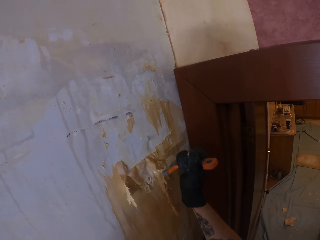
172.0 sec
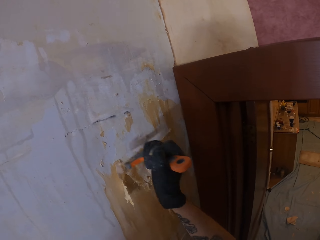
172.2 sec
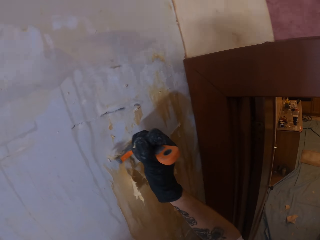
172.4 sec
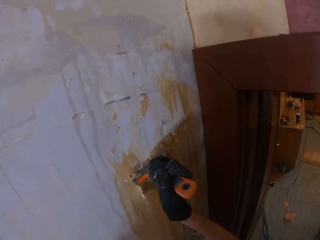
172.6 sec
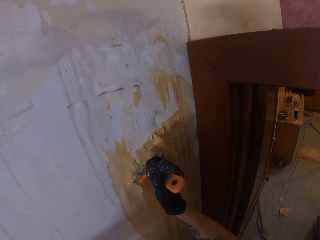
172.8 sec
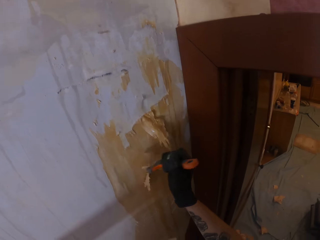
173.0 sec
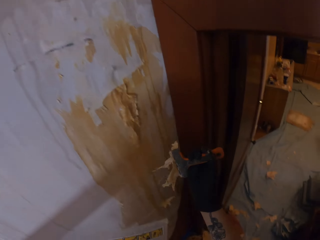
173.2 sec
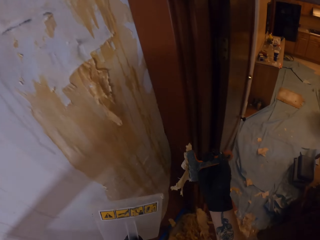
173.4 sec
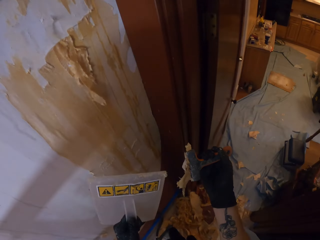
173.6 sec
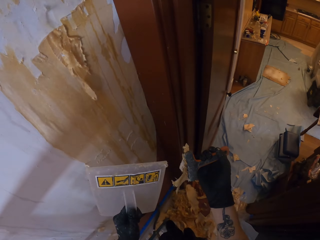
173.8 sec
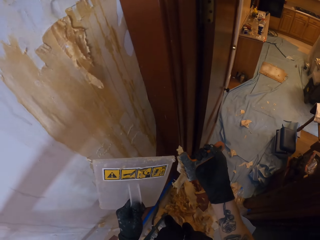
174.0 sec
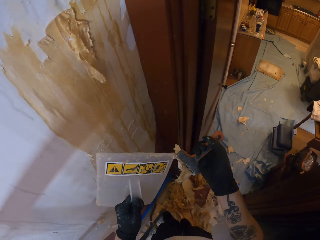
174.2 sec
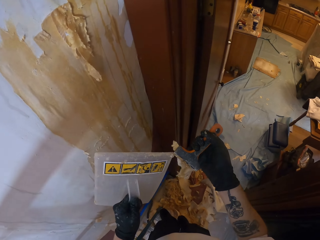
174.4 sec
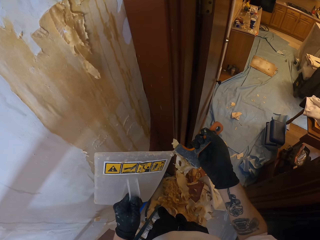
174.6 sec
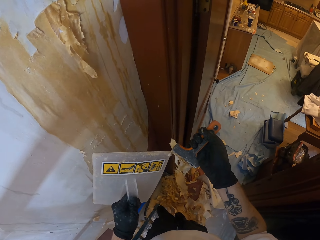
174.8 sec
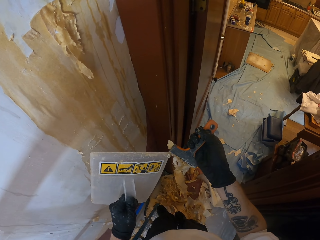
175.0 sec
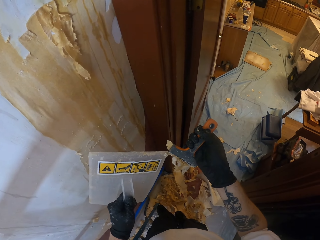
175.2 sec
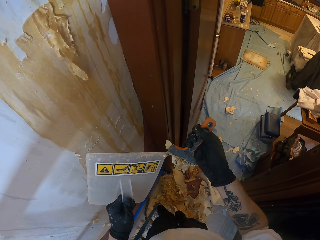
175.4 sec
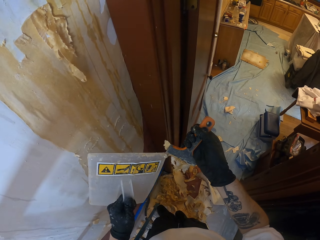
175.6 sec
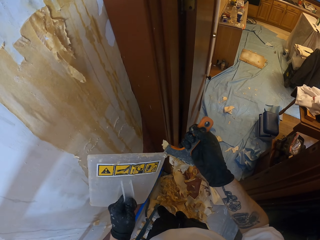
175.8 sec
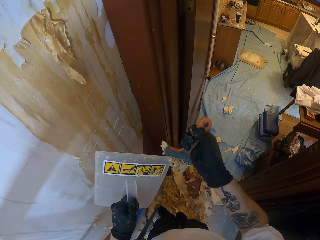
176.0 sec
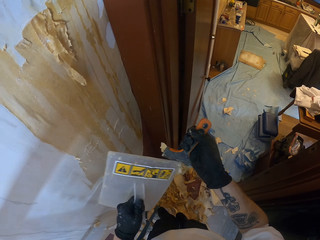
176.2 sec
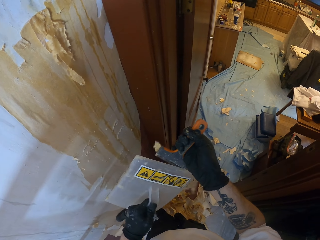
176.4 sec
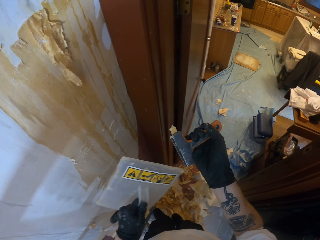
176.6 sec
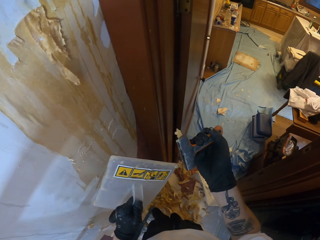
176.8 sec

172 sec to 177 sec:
The camera wearer removes a stuck paint on the scraper with a steamer.

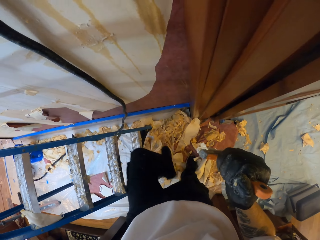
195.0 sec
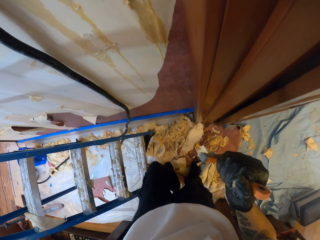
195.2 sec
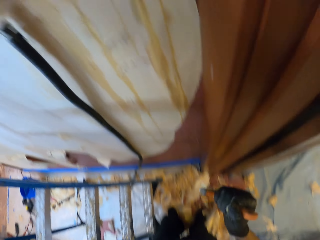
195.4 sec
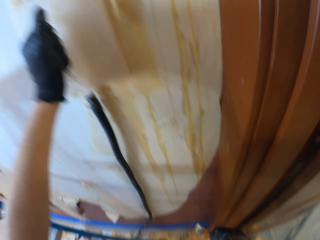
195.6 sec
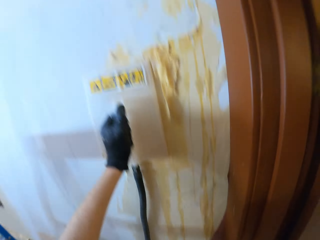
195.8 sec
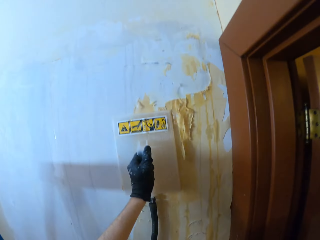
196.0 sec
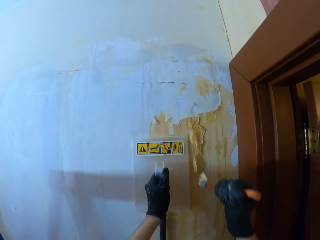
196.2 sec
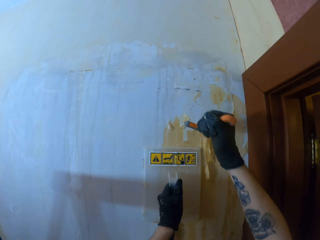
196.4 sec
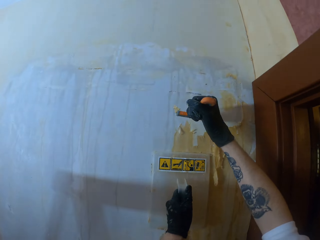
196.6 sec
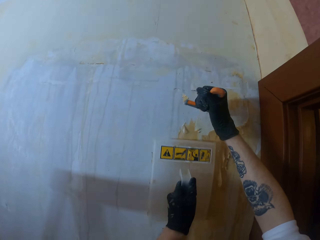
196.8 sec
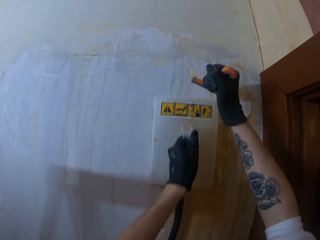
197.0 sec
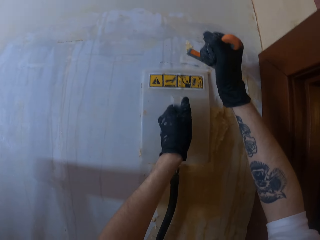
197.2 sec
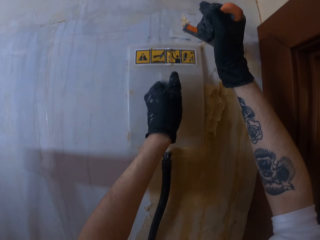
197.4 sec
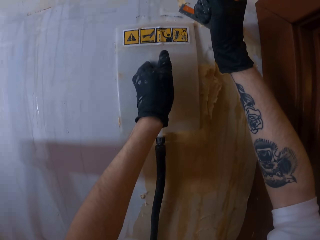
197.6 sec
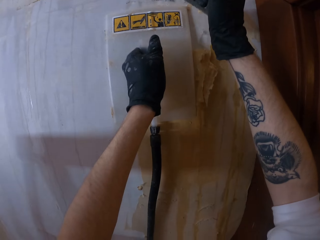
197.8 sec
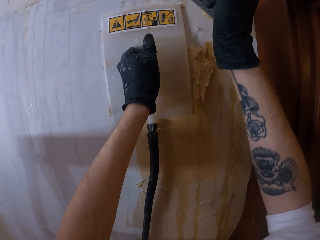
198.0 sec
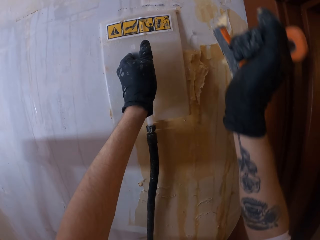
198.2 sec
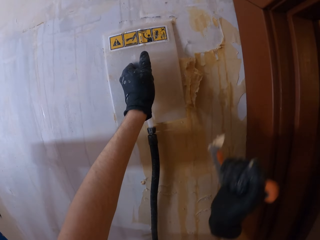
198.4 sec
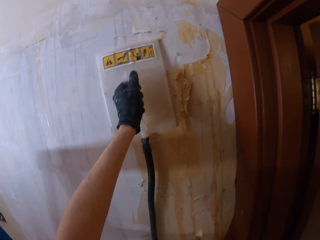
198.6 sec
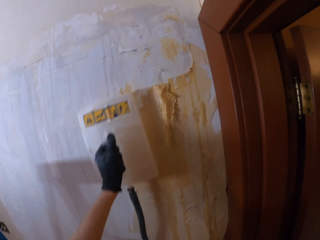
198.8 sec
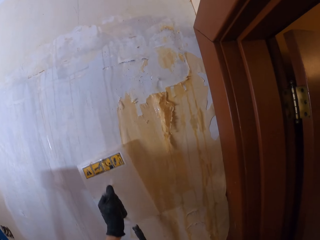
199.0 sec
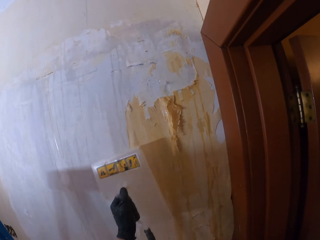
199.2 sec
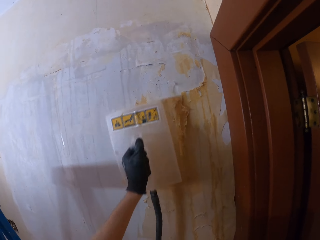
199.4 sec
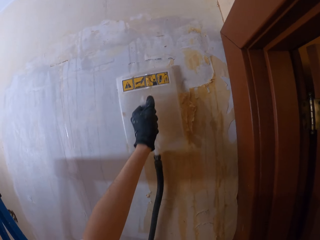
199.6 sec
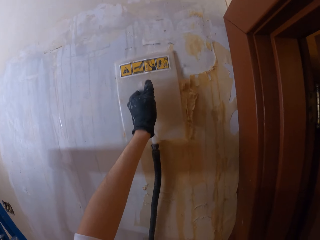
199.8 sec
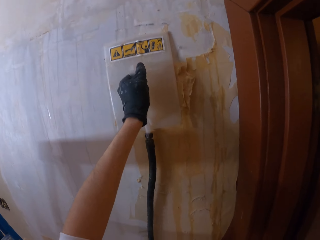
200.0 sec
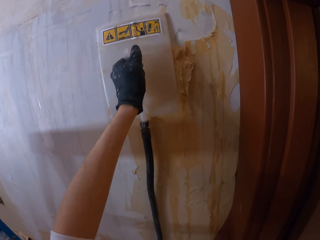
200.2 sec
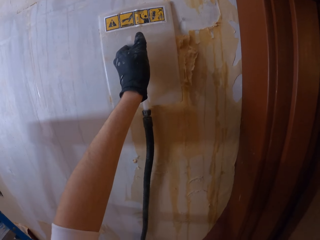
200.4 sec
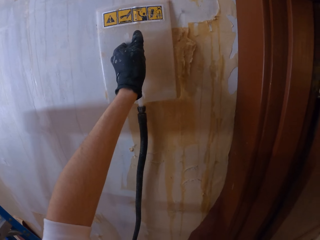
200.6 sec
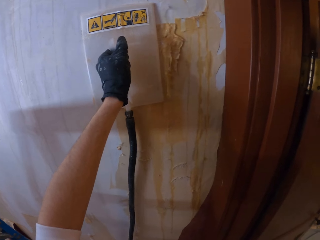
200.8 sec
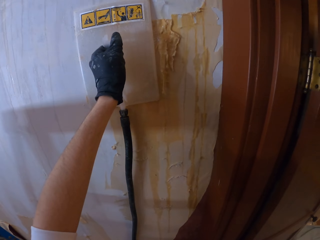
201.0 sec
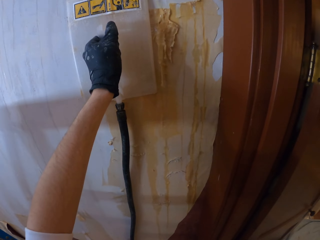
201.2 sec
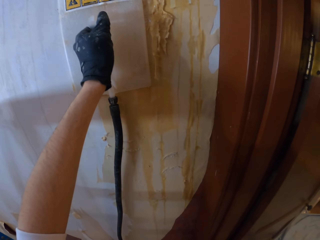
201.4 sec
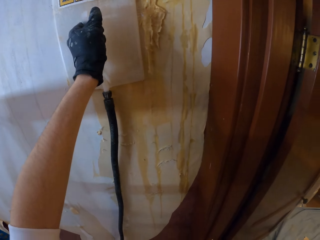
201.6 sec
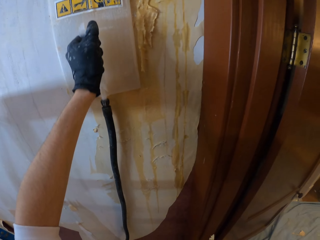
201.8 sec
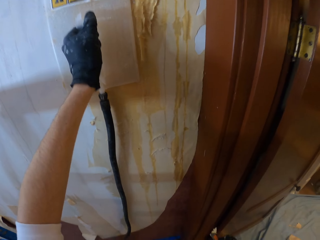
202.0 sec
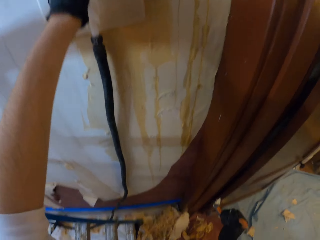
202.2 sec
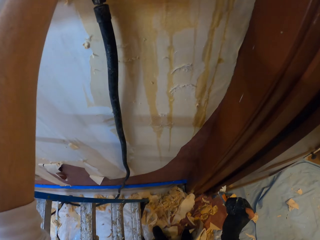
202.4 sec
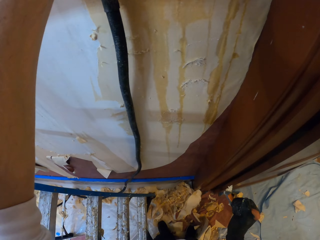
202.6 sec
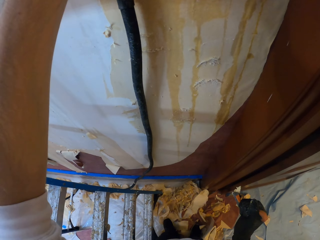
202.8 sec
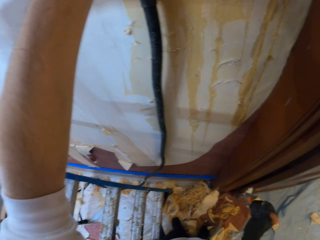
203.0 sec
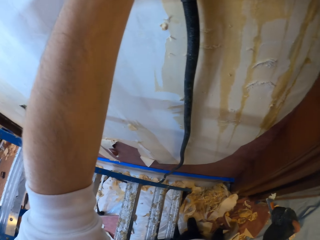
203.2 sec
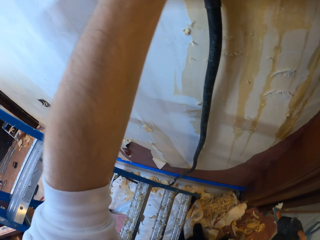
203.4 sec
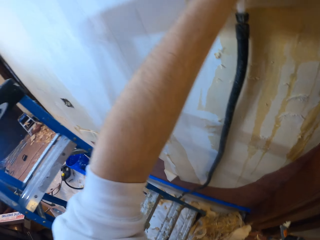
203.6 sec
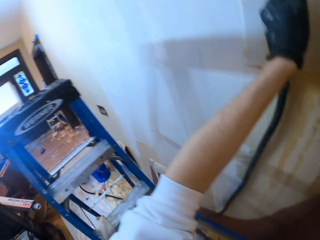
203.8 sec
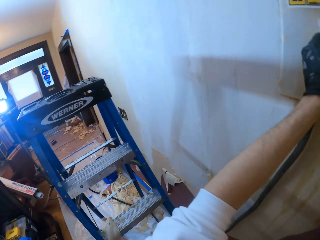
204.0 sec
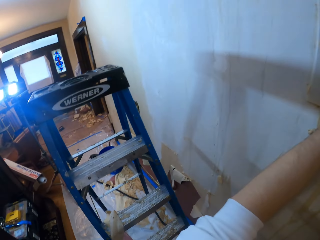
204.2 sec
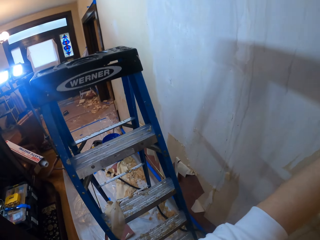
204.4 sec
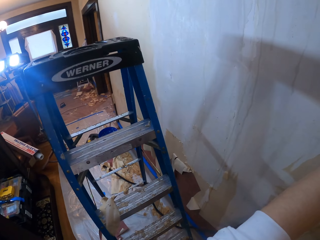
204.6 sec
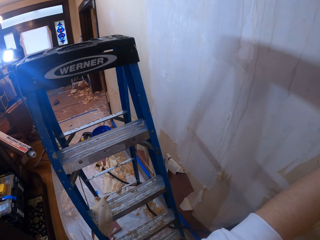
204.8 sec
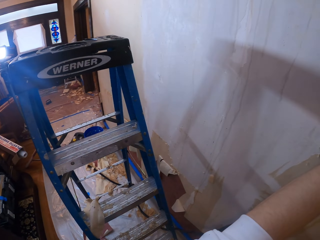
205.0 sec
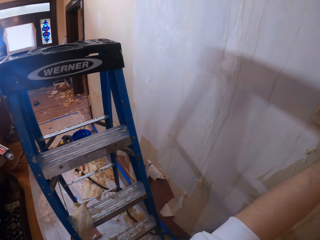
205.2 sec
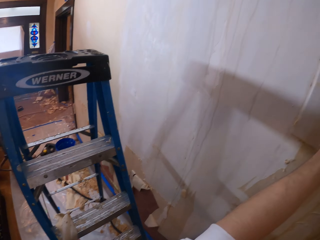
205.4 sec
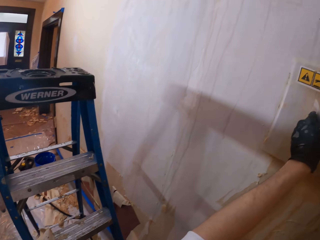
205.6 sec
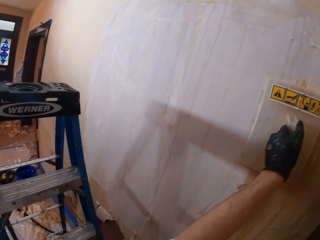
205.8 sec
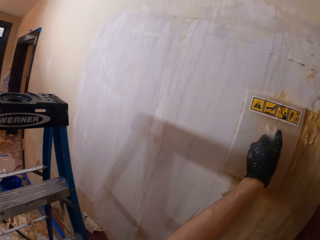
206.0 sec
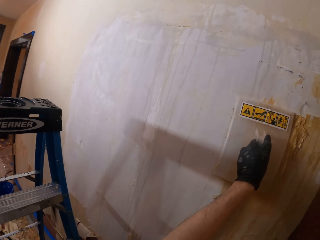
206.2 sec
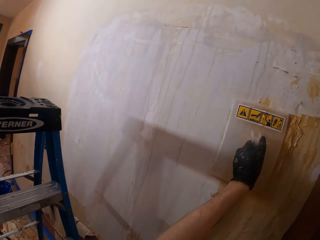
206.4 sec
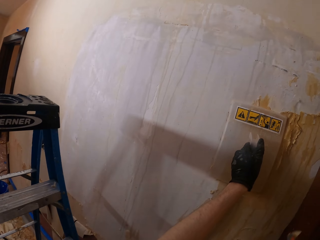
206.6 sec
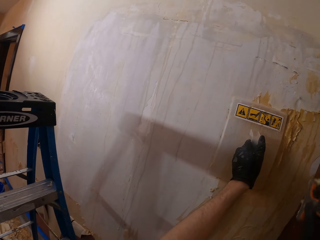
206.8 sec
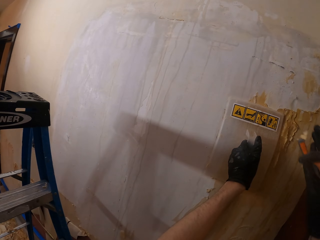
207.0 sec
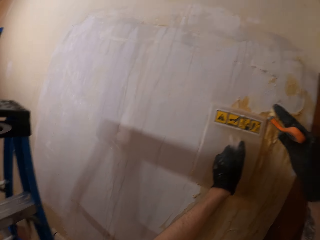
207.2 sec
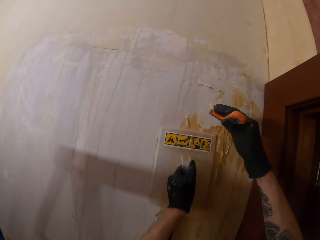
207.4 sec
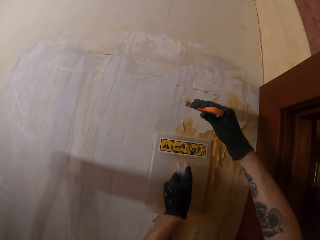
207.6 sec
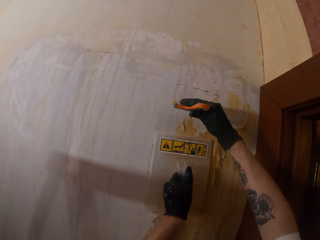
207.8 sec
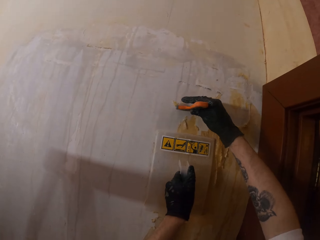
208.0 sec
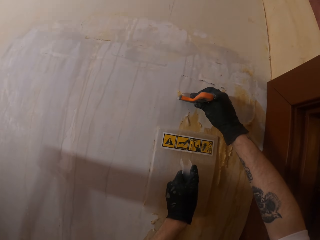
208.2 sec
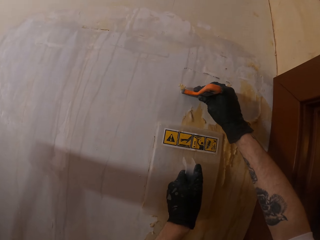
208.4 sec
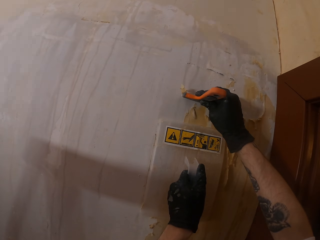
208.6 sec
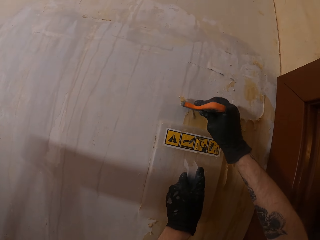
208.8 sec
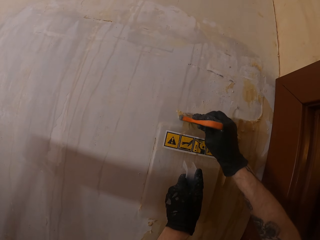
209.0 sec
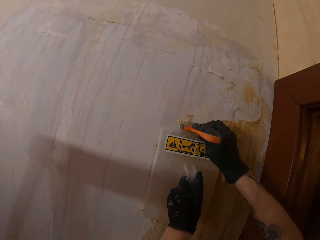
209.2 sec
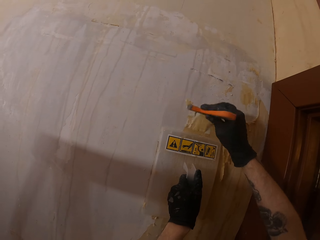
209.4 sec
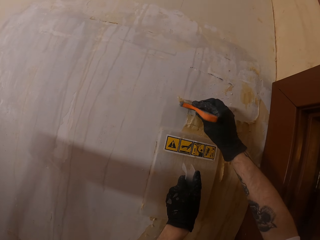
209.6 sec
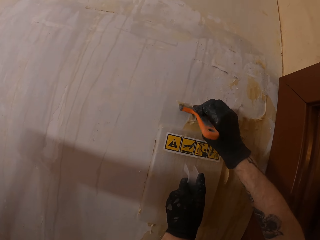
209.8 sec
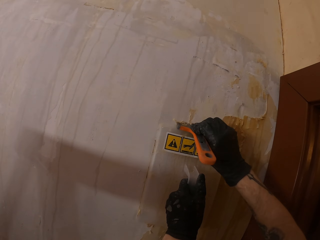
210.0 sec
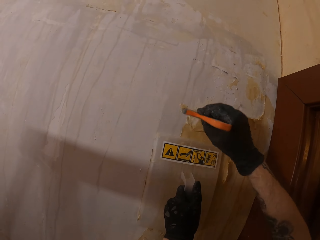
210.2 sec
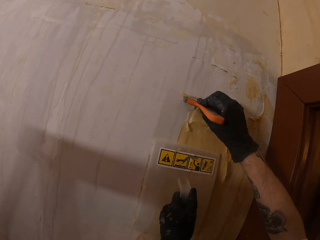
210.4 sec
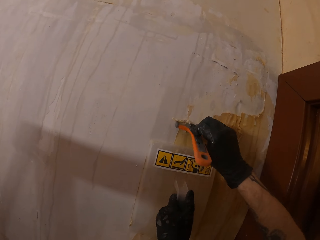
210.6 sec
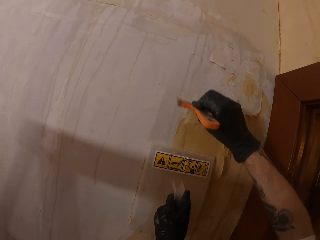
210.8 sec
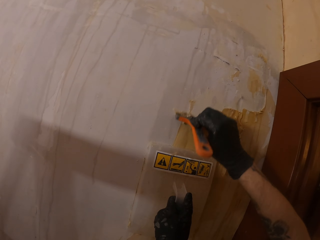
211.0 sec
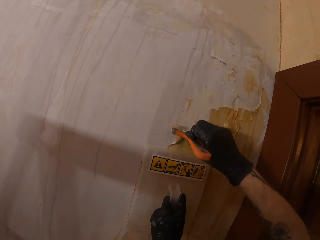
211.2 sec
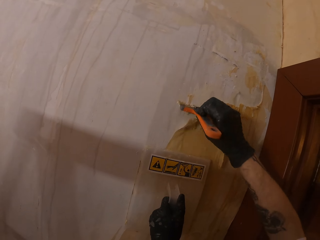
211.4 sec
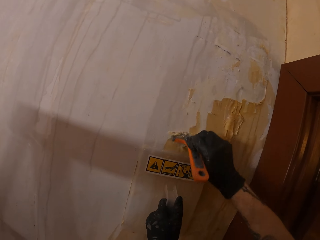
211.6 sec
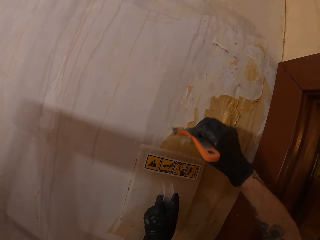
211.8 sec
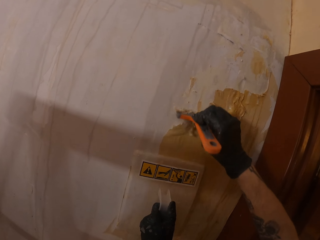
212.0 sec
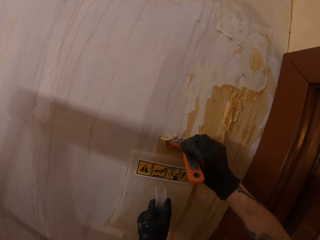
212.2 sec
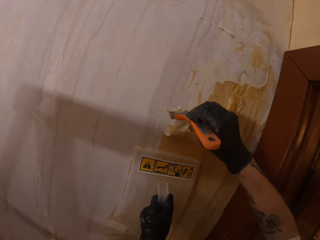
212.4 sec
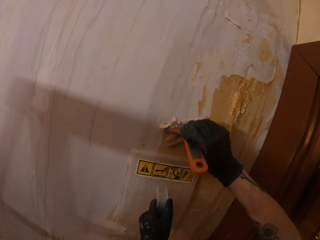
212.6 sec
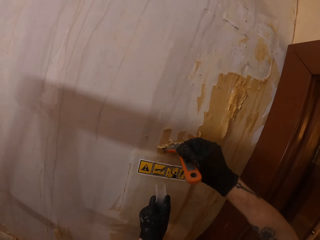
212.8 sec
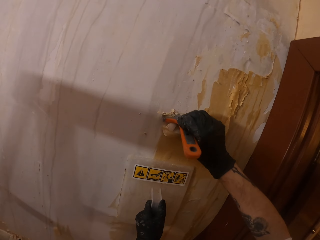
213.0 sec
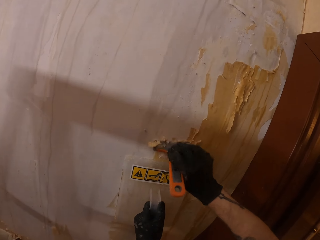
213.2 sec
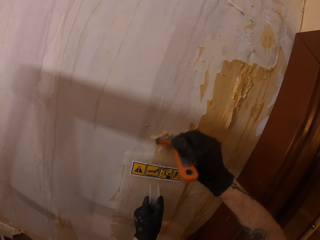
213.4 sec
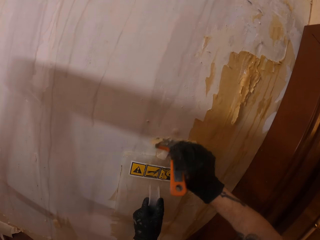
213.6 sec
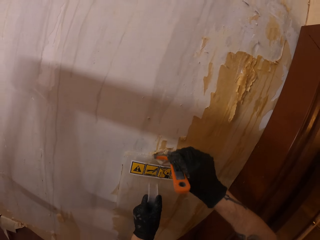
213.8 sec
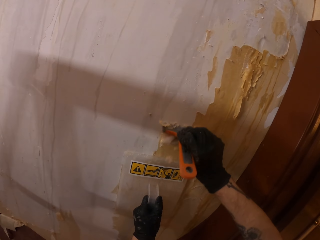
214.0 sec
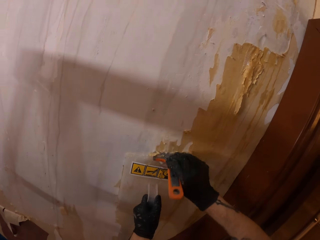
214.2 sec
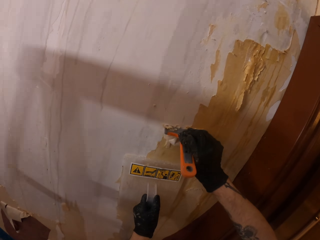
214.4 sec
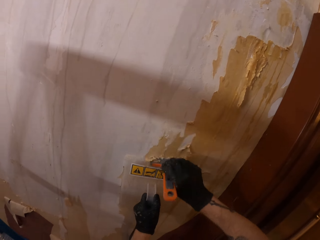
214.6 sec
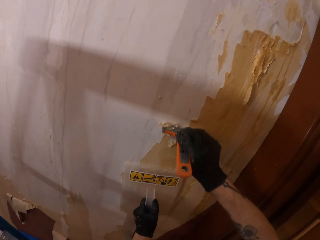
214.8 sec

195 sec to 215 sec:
The camera wearer scrubs the wall with a scraper. They hold a steamer against the wall. They scrape a wallpaper with the scraper.
